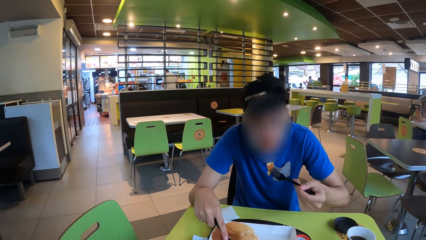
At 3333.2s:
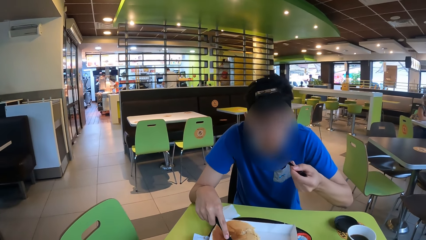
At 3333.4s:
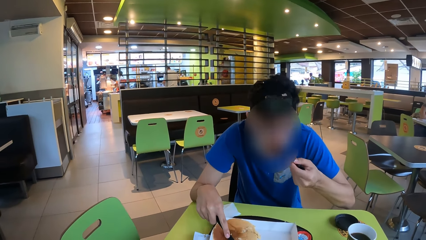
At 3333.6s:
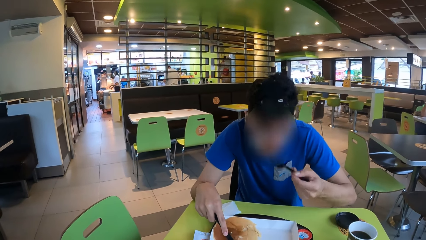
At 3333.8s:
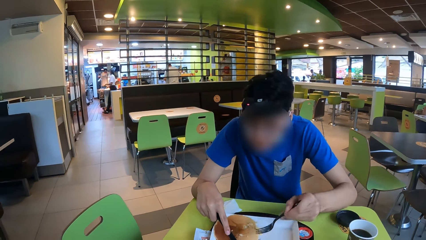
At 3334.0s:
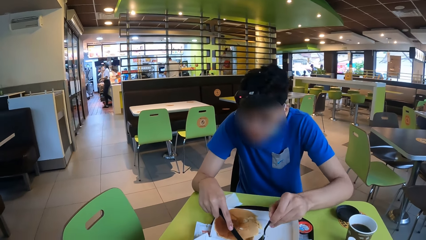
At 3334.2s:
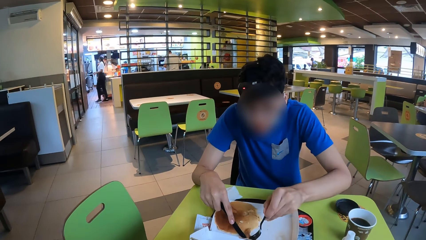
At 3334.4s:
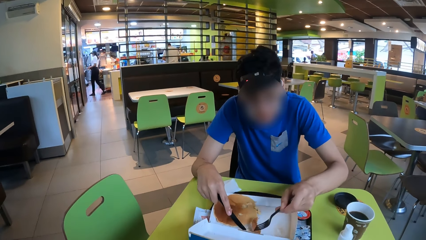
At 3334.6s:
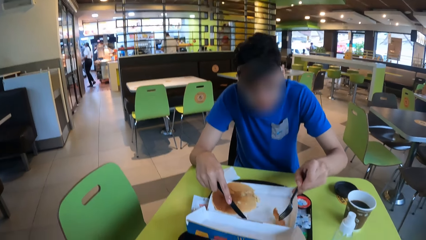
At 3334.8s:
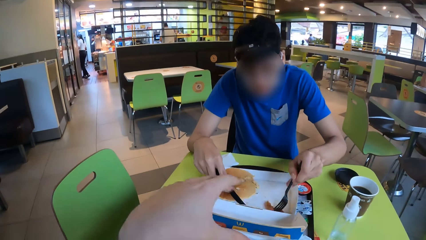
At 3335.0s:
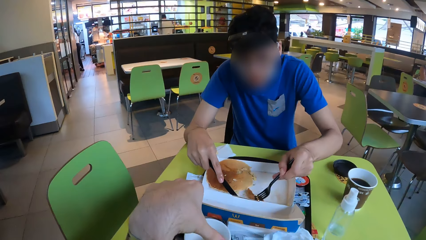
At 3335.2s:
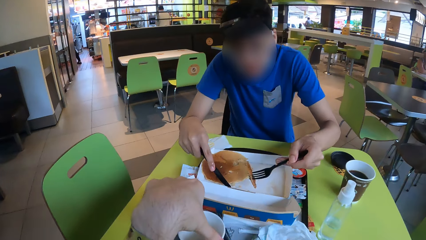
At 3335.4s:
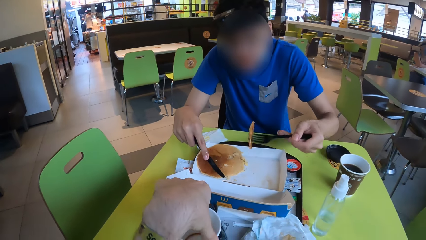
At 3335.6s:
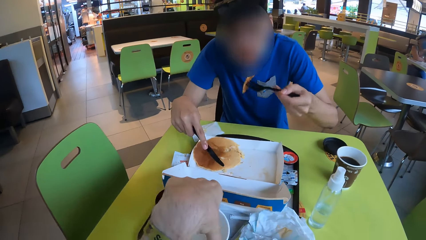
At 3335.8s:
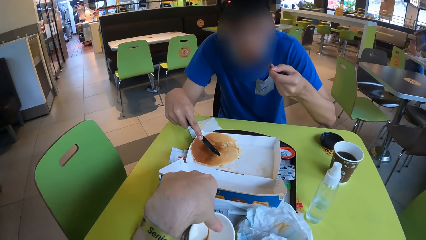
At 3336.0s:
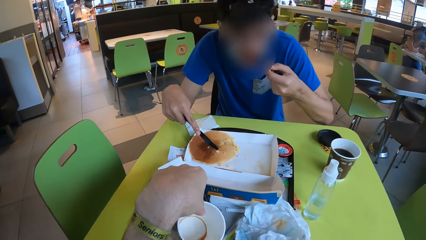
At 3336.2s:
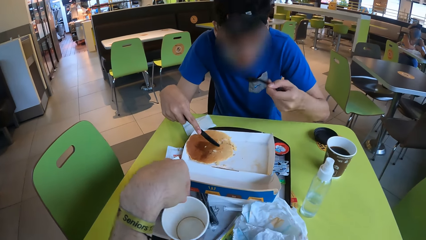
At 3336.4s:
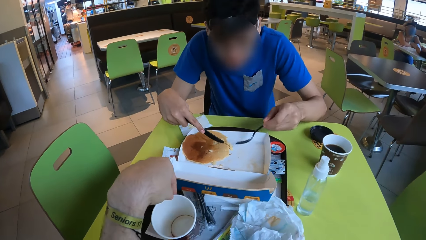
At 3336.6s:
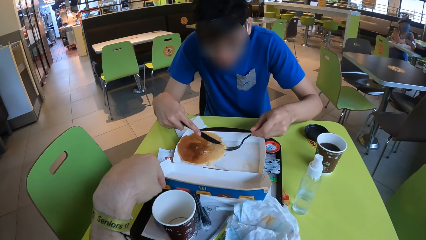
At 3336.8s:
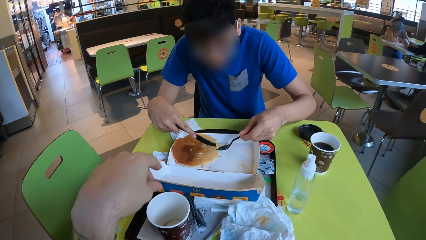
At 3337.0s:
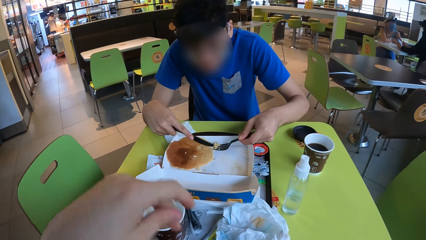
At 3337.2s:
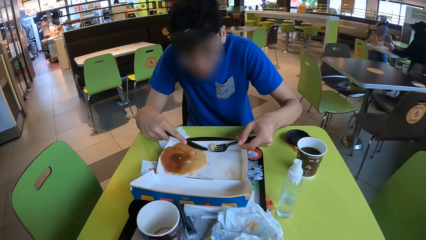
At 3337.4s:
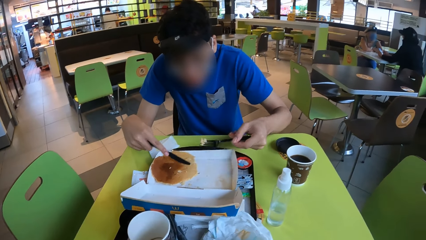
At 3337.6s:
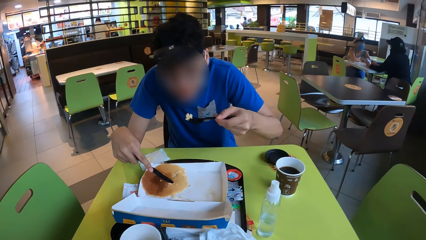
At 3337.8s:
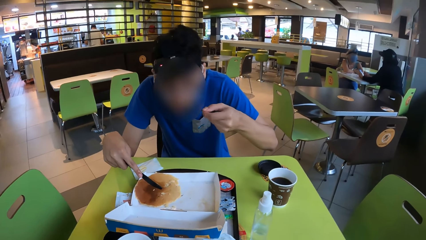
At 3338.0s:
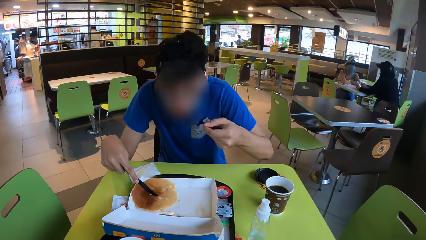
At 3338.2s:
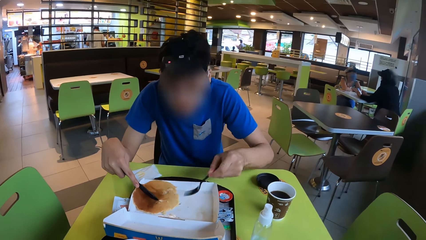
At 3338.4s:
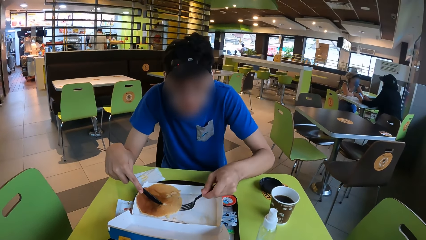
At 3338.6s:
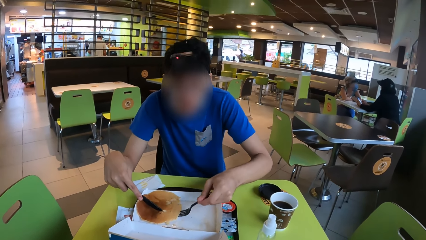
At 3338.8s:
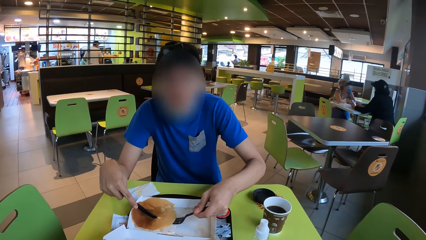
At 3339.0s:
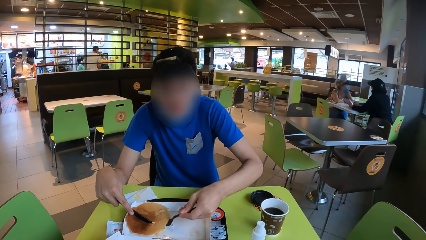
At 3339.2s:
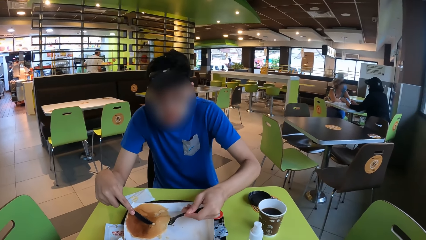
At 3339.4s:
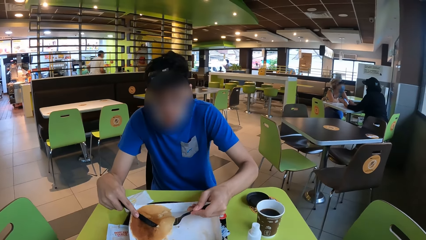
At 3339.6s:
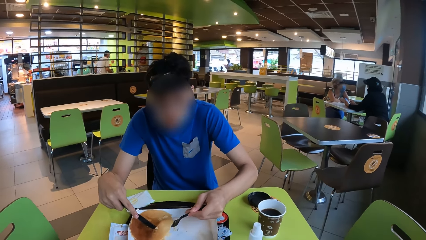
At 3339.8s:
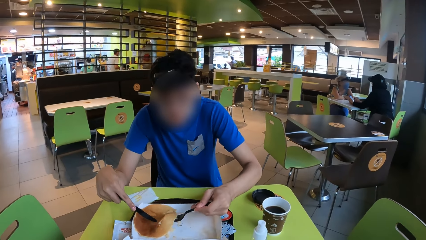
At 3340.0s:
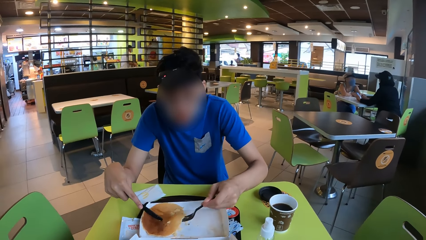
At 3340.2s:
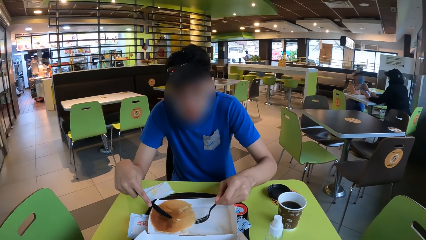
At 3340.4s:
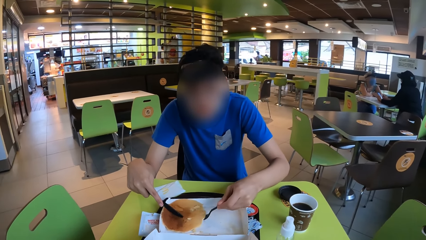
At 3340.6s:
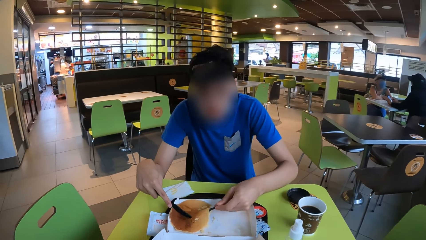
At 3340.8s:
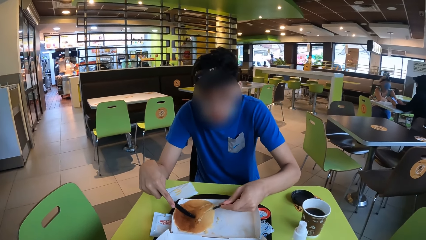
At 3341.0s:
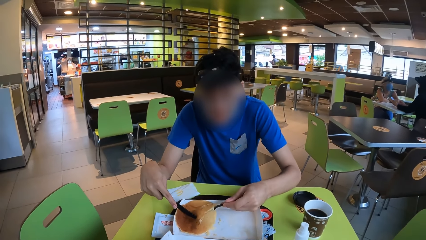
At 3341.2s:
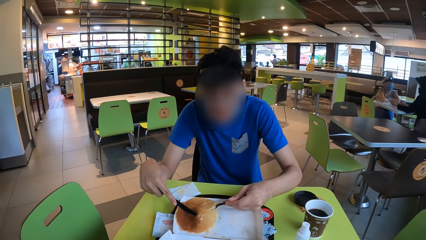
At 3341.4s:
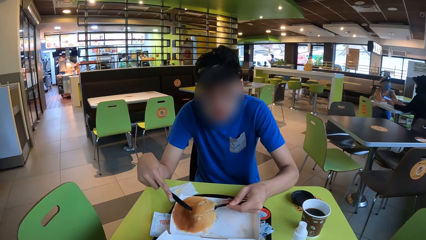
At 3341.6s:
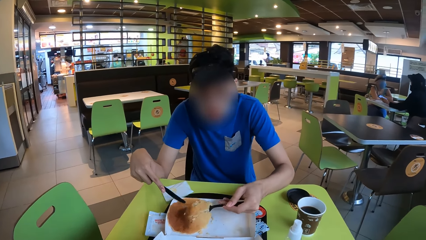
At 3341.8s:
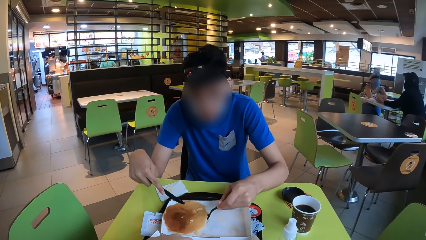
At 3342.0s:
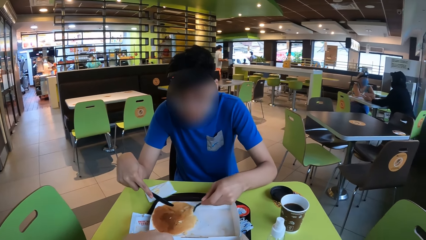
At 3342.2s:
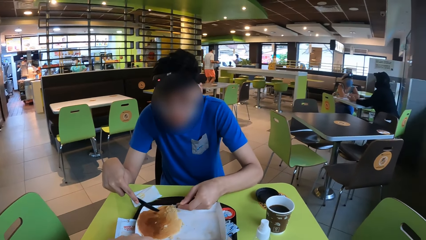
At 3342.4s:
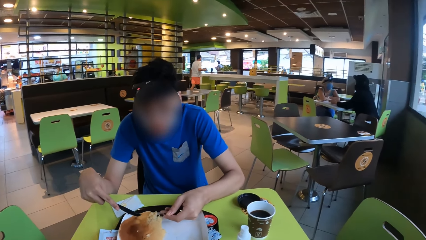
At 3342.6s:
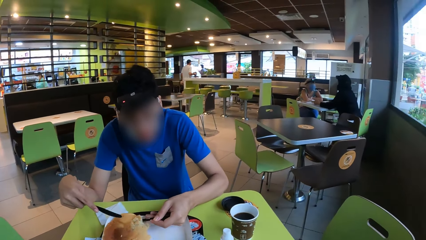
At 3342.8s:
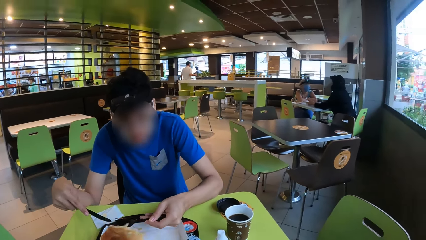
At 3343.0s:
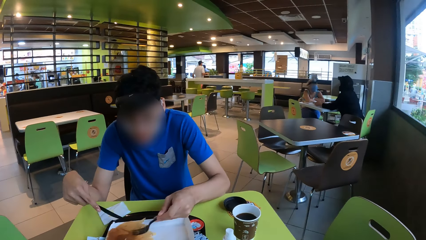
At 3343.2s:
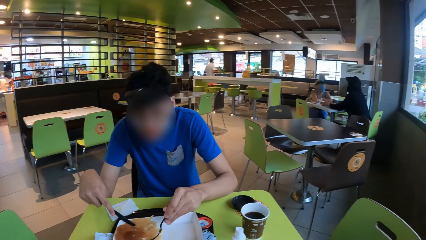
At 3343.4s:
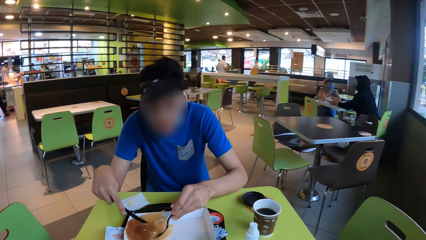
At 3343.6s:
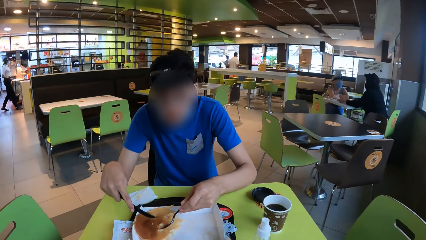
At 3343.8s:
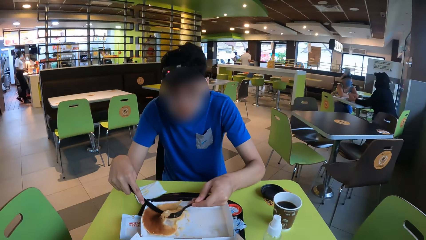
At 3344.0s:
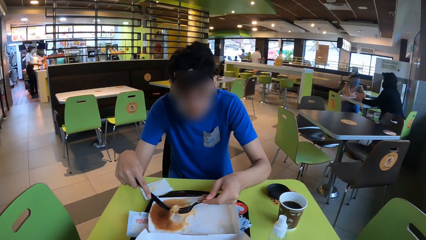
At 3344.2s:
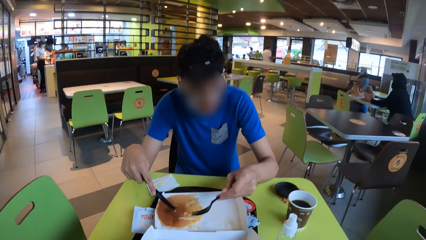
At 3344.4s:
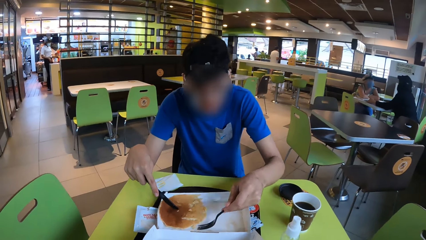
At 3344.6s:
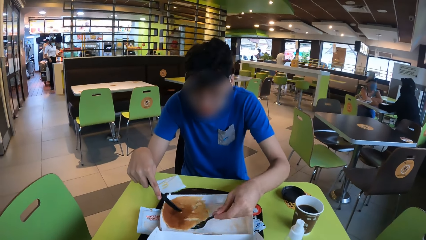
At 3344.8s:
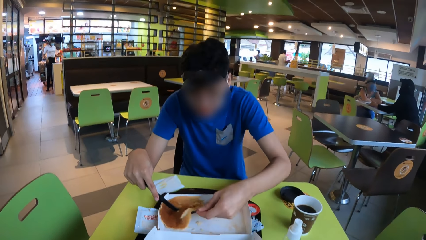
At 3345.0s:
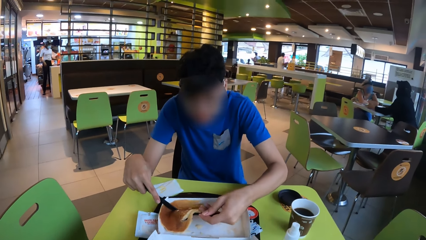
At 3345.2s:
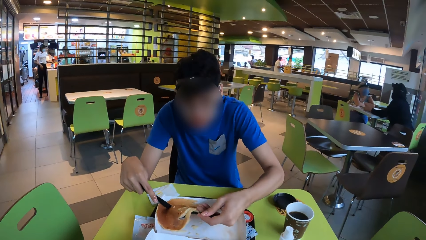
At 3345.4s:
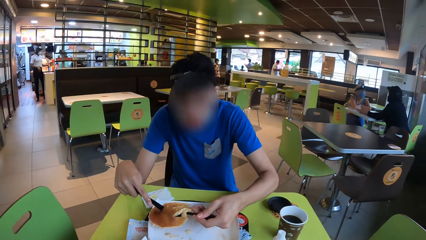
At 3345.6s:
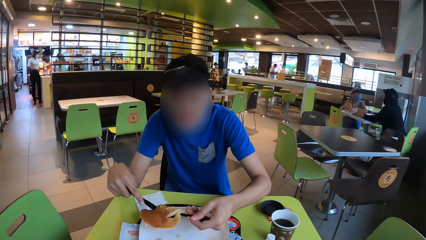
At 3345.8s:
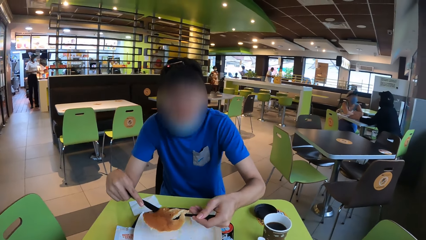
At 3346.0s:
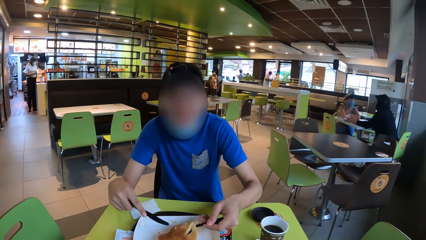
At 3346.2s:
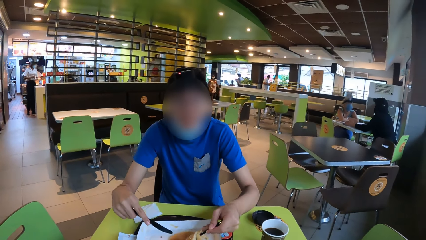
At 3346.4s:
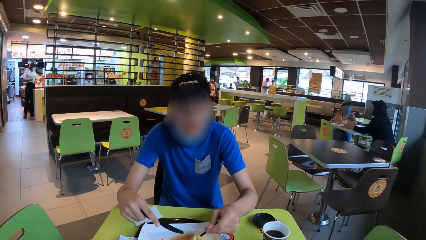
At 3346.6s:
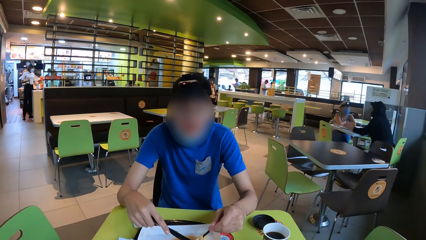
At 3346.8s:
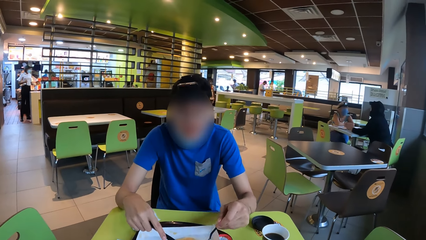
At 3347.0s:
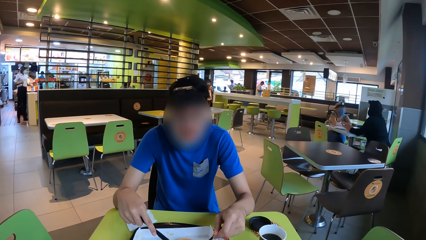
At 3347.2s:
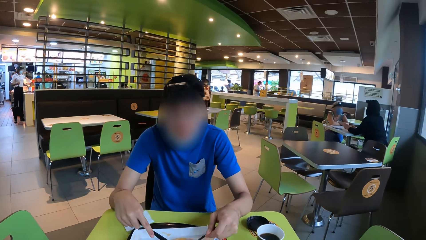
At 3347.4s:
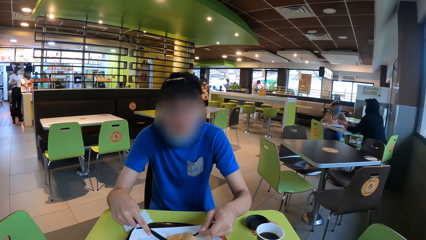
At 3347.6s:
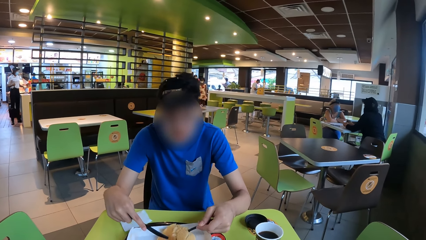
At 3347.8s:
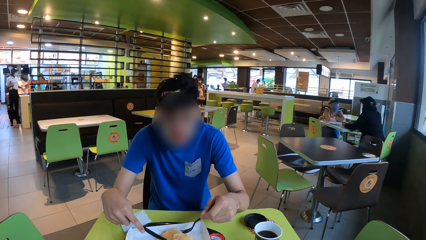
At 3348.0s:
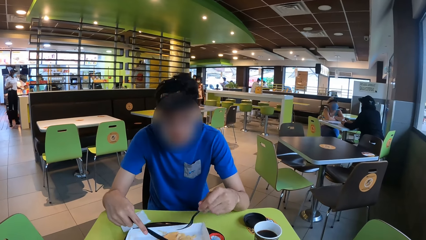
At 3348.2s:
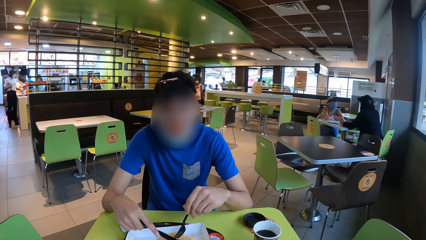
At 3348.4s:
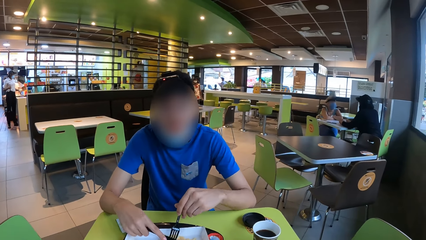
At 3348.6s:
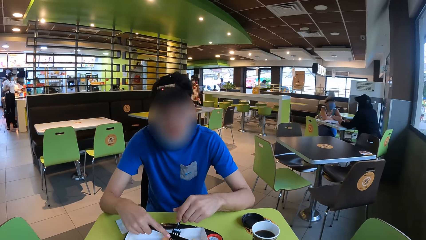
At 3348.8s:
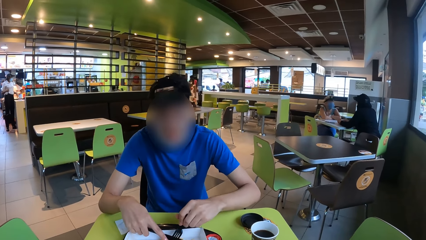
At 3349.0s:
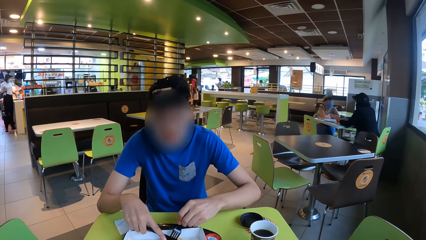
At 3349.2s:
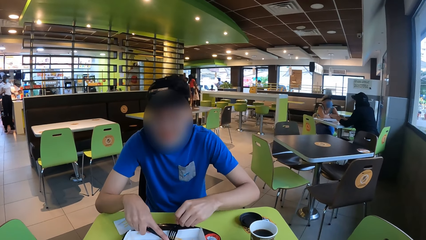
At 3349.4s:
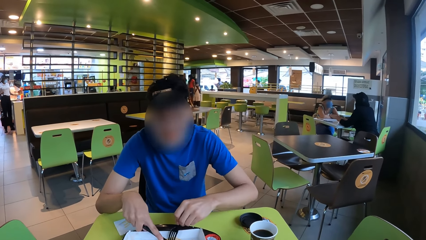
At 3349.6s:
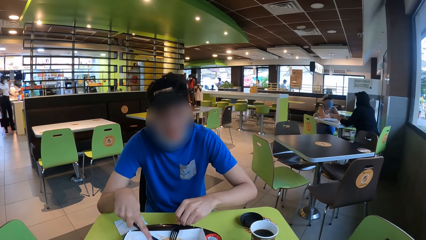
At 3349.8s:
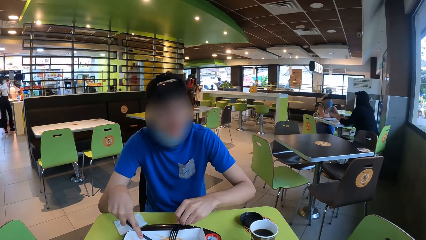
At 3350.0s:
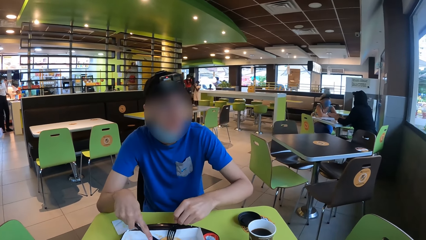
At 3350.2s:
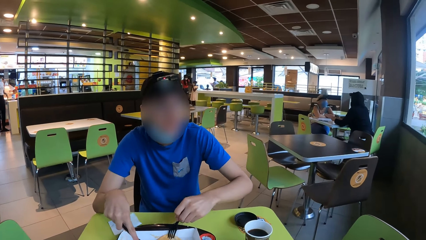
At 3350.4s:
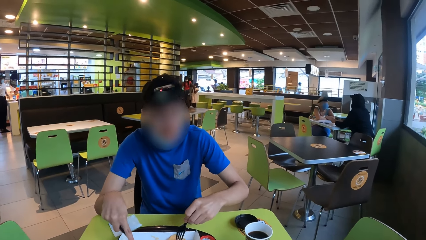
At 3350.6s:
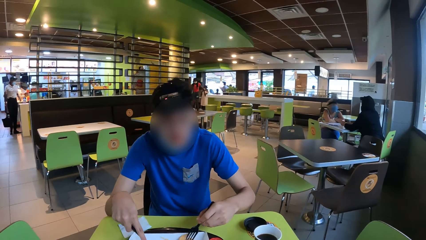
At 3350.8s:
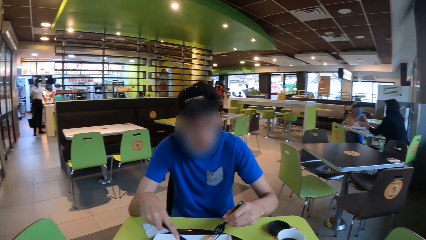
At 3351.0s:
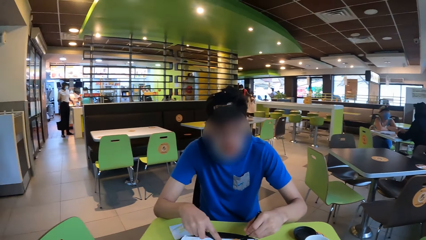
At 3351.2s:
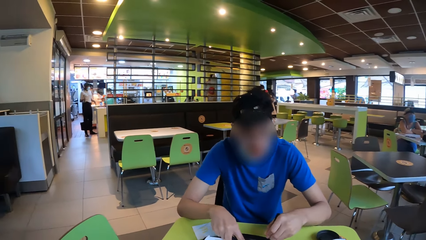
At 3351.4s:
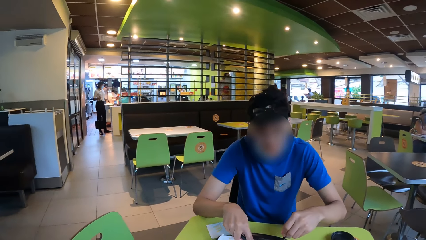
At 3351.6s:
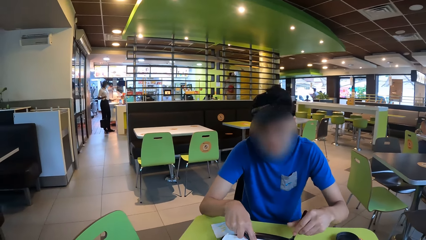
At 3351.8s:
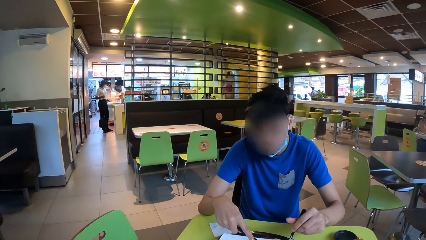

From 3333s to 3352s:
A man picks up a piece of pancake with a fork. The man eats the piece of pancake with the fork. The man picks up a piece of pancake with the fork. The man eats the piece of pancake. The camera wearer moves a coffee cup. The man picks up a piece of pancake with the fork and eats the piece of pancake. The man moves a pancake with the fork. The man picks up the pancake with the fork and puts down the pancake. The man cuts the pancake with a knife.
